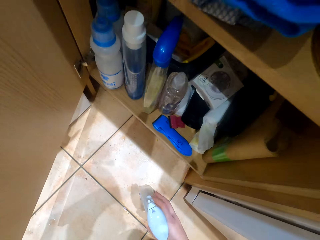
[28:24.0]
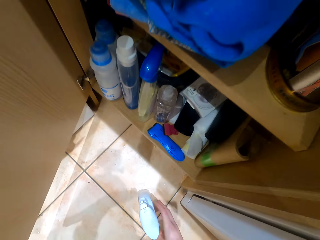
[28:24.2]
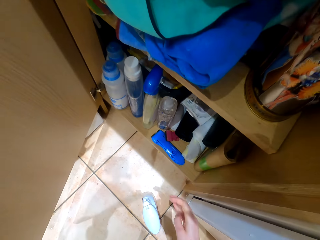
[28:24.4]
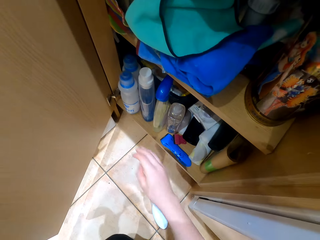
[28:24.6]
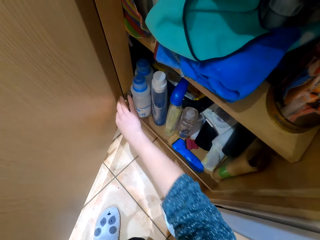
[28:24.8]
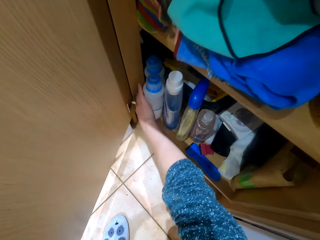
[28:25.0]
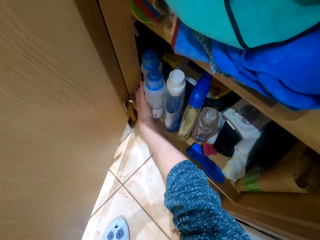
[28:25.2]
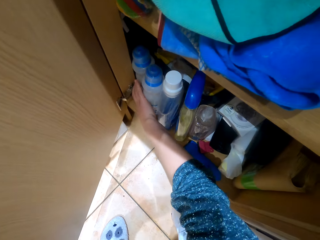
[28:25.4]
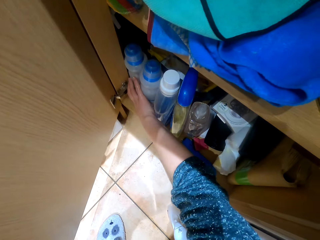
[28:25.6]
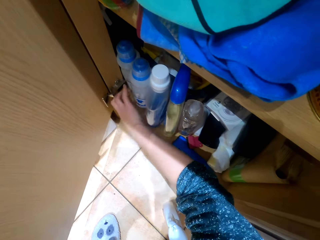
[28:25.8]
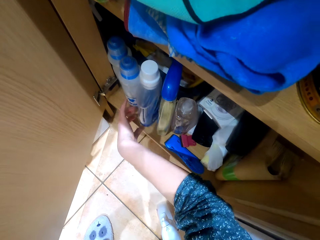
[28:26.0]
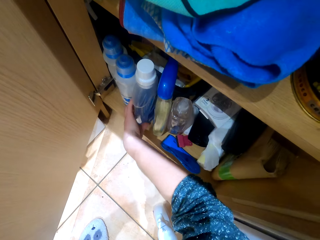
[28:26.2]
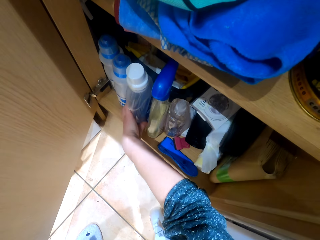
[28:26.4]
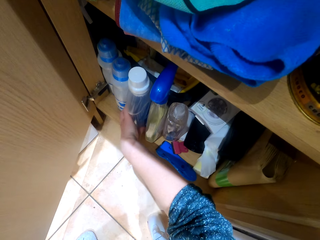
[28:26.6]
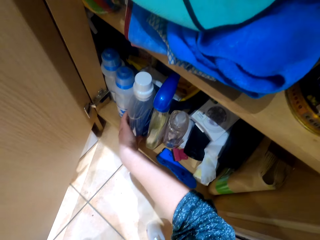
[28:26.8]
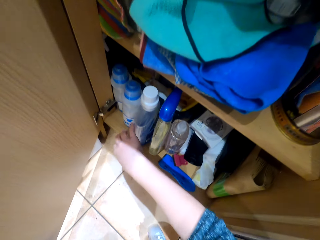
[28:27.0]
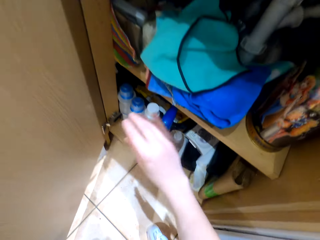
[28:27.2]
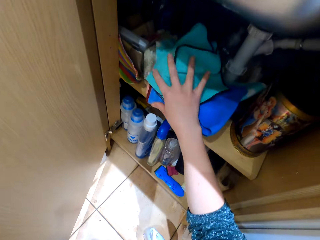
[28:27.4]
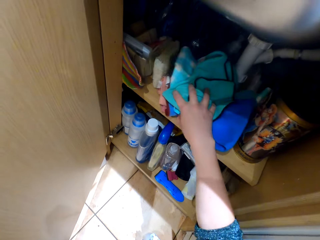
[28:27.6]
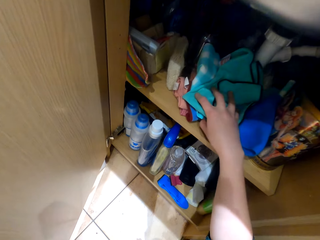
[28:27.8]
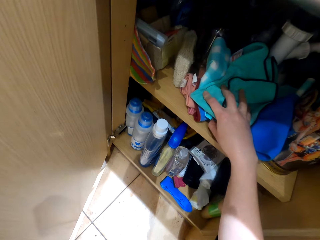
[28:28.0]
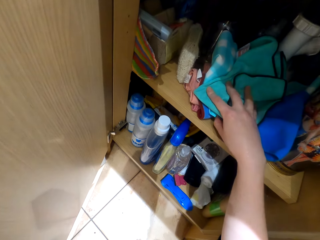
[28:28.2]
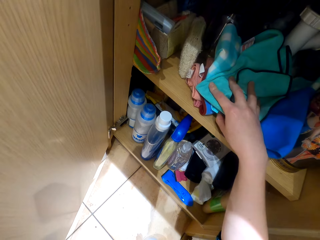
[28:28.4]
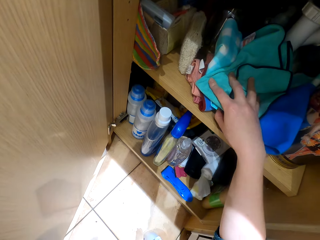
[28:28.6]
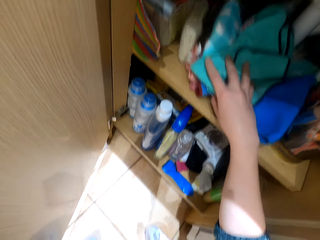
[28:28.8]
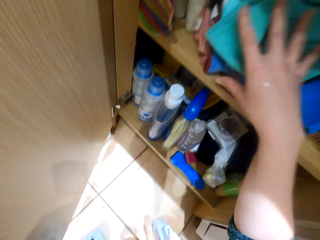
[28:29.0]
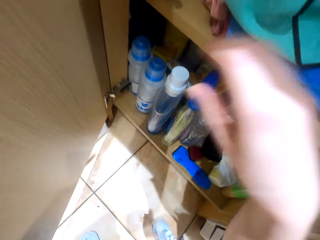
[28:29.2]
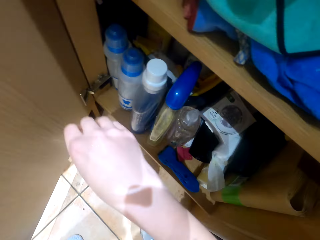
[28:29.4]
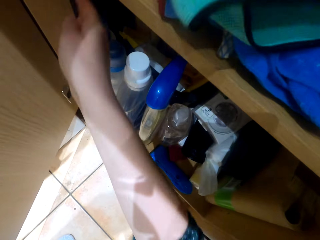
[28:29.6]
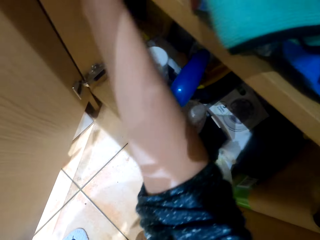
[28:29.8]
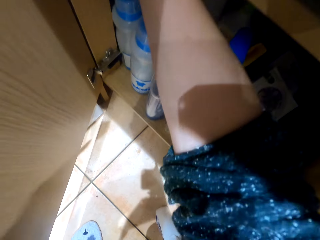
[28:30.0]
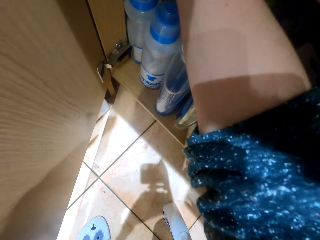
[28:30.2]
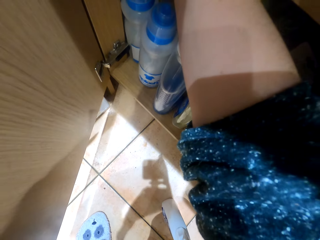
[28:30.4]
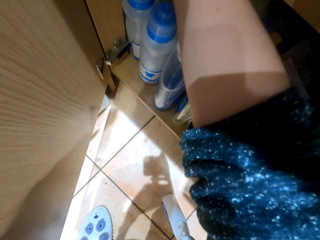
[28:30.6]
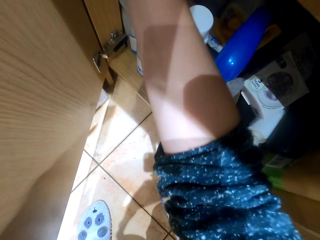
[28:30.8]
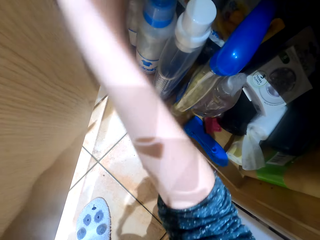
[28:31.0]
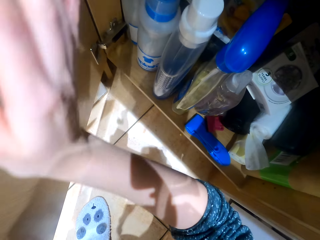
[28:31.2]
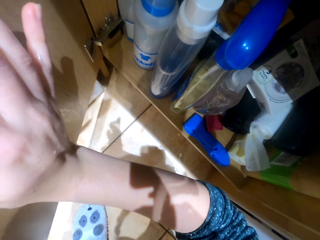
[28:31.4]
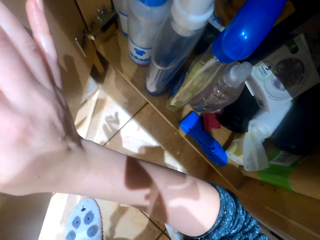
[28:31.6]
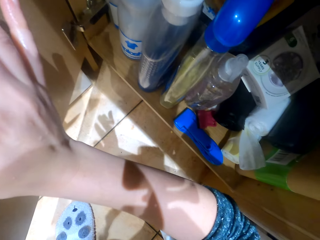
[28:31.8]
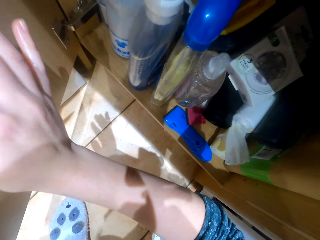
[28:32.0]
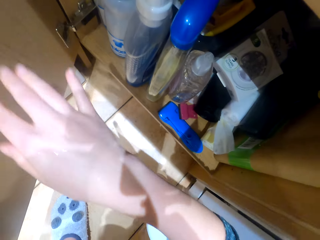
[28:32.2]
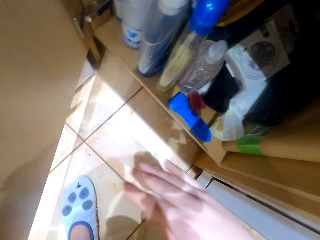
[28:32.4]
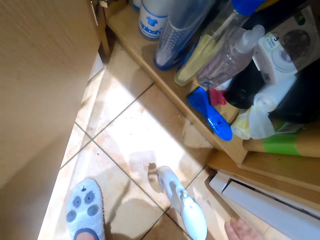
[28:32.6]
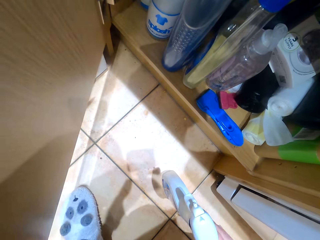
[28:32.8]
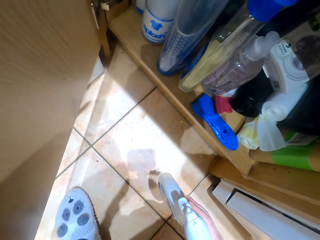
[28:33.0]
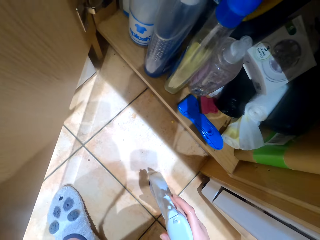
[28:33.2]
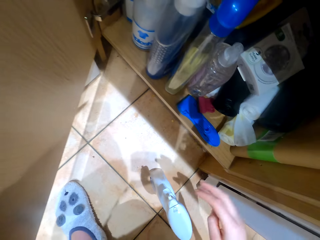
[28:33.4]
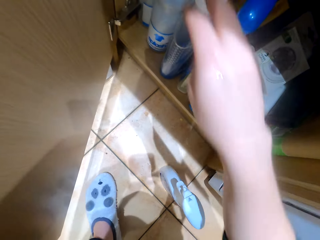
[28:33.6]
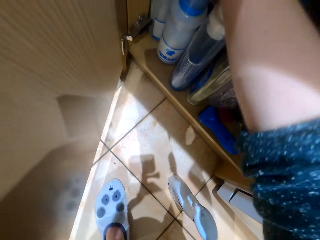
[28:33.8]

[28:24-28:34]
The camera wearer looks around the cabinet. They move the detergents. They move the kitchen towel. They look around the cabinet.

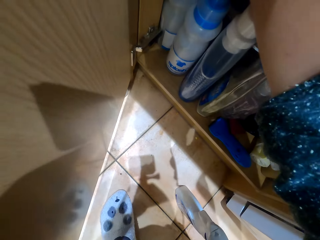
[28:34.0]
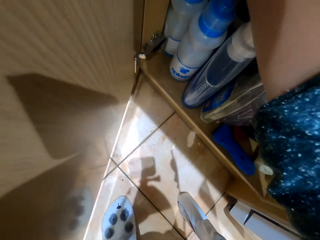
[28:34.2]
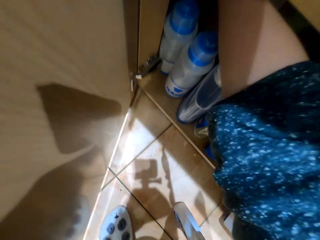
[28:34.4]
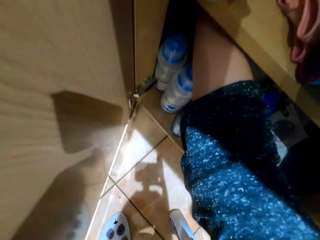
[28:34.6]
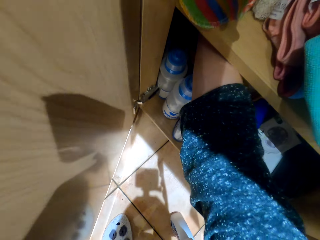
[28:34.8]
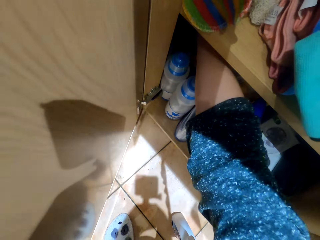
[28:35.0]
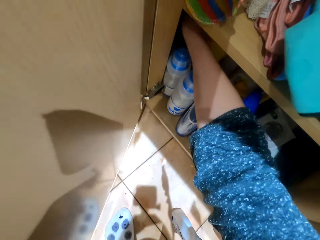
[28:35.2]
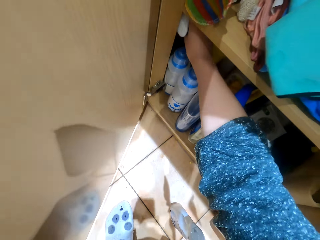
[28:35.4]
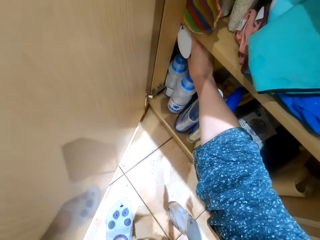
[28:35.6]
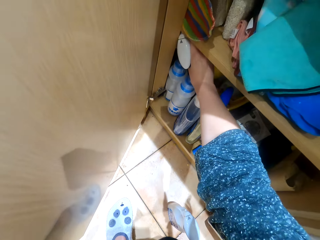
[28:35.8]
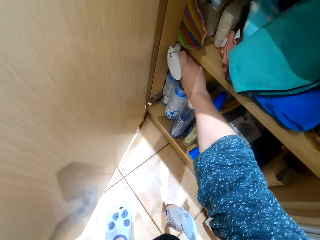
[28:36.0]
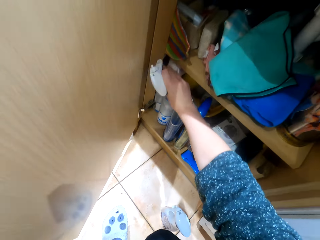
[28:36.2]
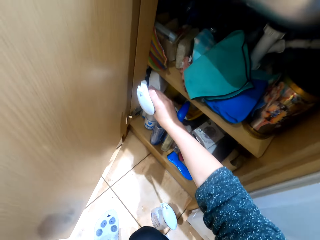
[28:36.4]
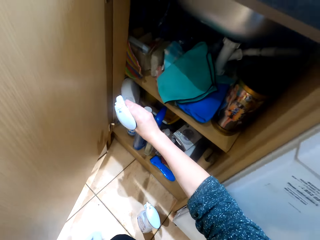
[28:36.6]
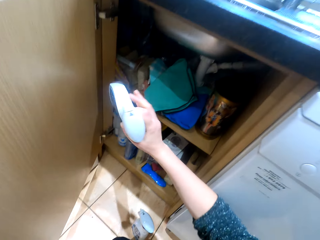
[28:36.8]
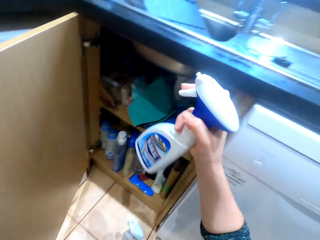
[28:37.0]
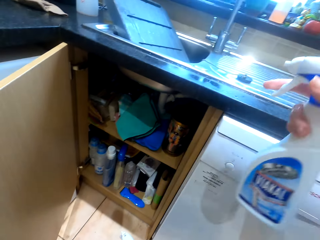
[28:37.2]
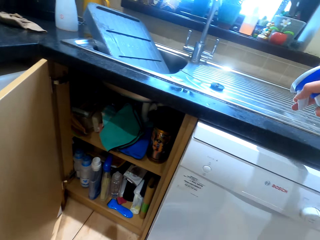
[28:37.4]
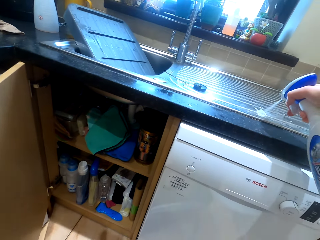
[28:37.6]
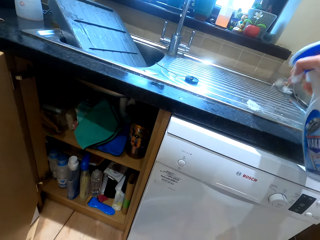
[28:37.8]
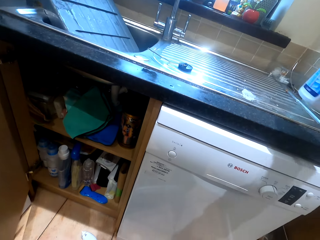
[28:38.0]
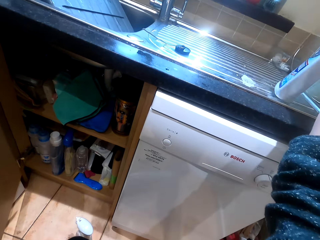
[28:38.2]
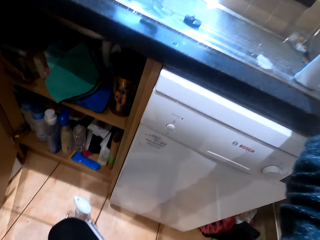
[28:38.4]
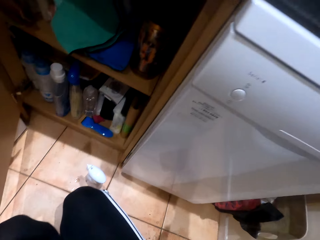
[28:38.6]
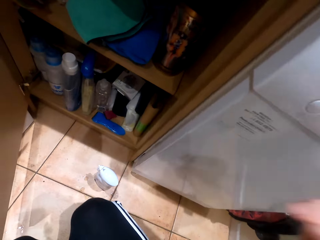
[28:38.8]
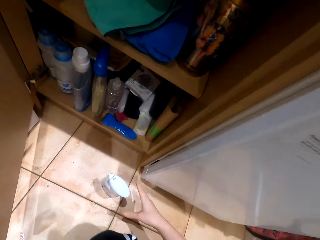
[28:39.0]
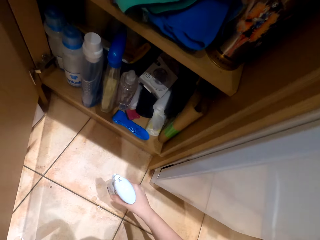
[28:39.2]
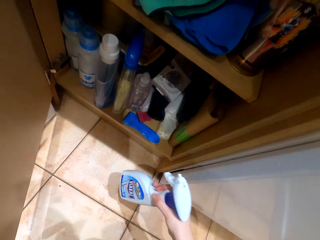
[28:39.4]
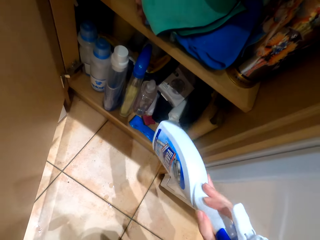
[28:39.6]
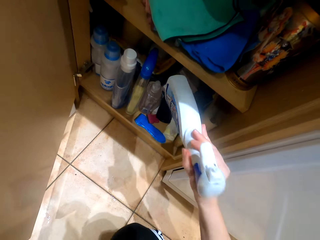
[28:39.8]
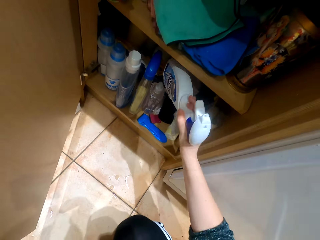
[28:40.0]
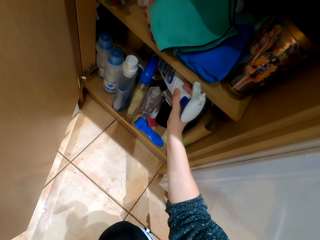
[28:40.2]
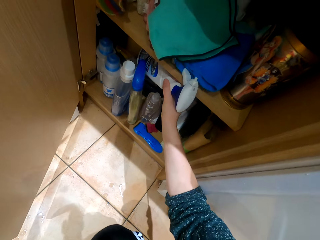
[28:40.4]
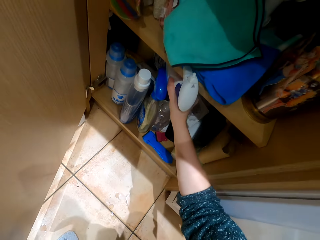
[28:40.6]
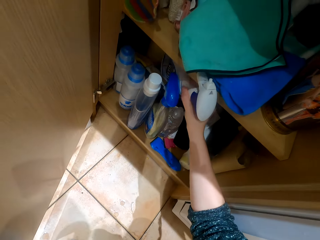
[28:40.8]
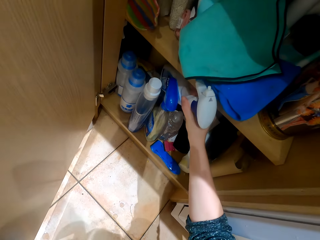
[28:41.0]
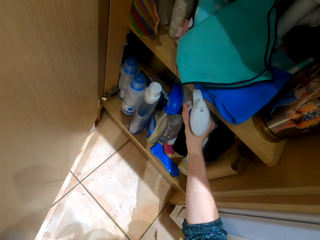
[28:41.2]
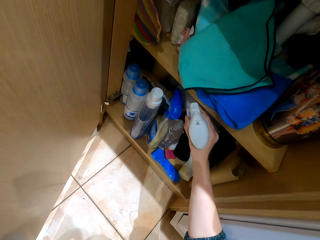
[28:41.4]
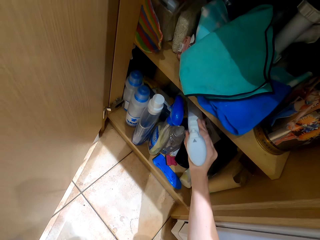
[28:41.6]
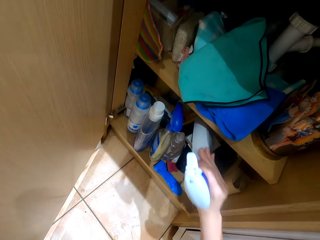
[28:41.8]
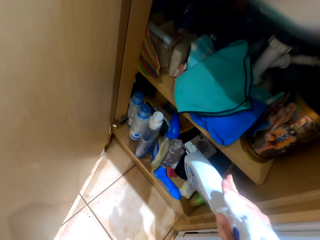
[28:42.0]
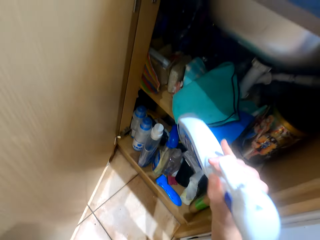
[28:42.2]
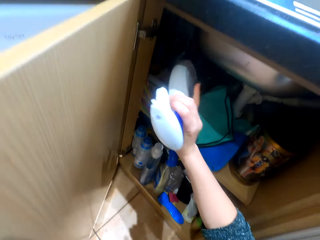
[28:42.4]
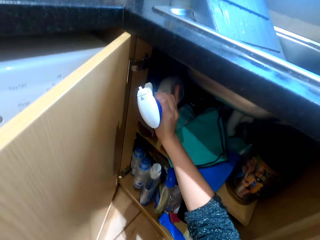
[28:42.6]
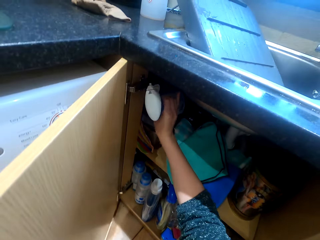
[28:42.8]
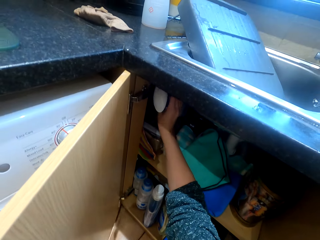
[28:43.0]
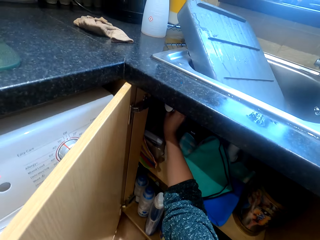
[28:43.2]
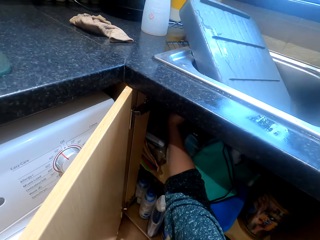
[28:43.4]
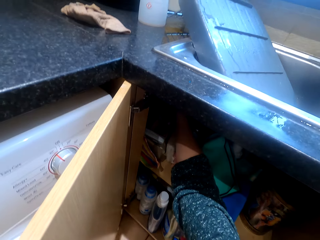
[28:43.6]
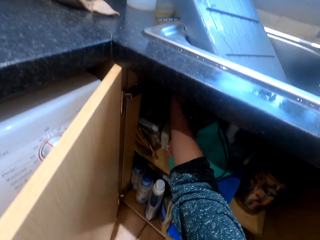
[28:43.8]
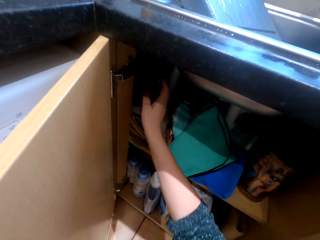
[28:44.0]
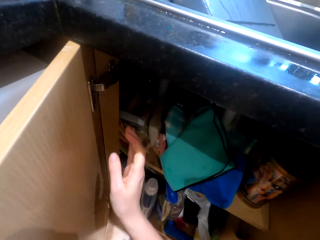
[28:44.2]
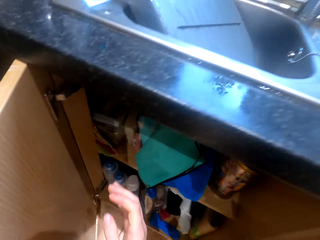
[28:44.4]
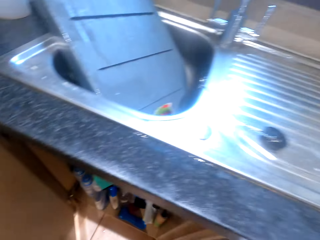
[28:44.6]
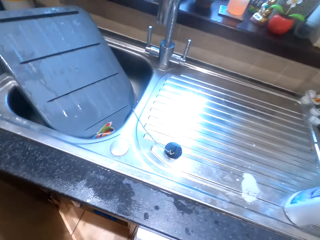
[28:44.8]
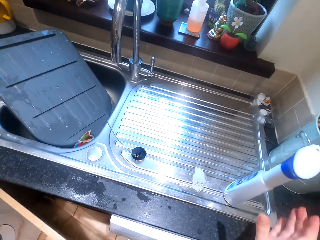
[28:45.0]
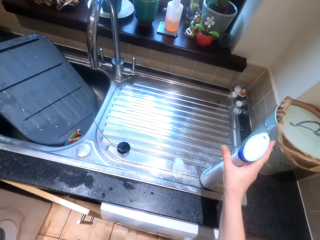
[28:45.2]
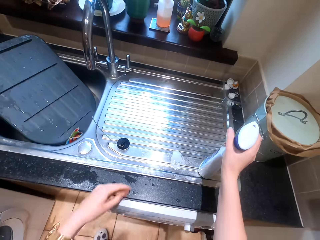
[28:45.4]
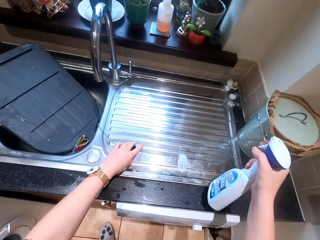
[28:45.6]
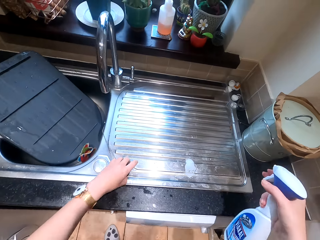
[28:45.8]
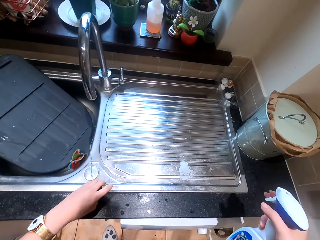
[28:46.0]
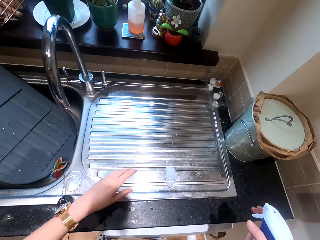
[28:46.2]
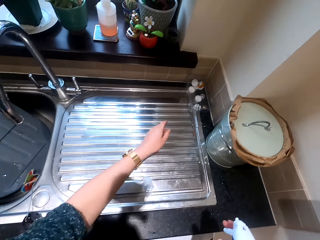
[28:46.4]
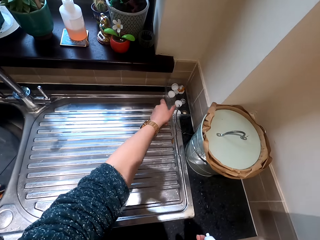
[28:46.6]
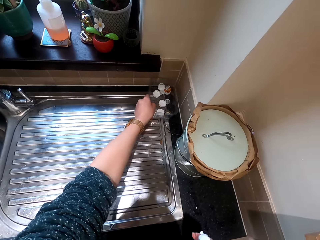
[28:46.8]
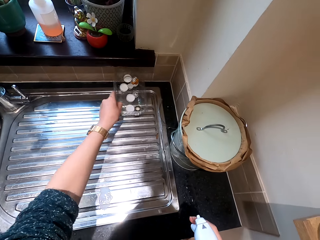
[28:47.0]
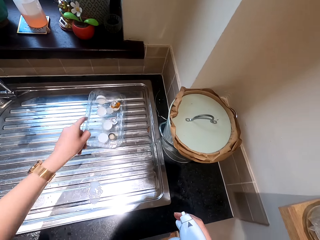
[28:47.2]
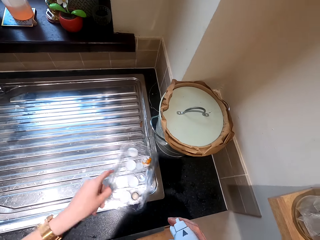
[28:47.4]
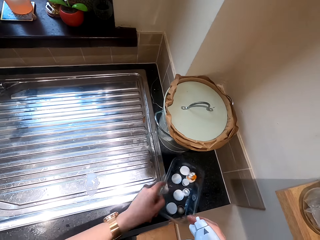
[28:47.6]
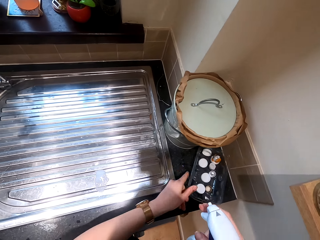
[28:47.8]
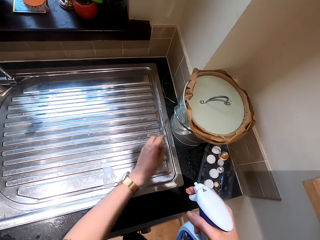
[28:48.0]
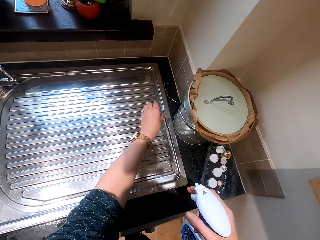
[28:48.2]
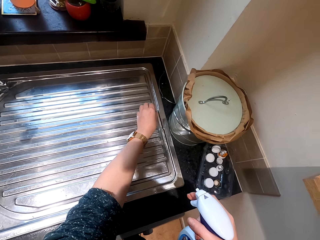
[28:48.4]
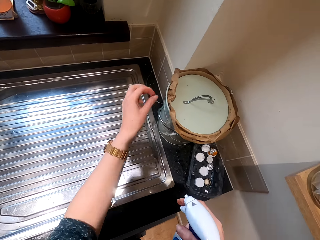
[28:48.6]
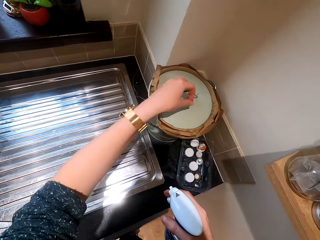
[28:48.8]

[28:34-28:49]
The camera wearer takes the spraying bottle or bottle cleaner from the cabinet. They spray the liquid on the kitchen sink. They look around the cabinet. They put back the bottle cleaner in the cabinet. They move the container.
